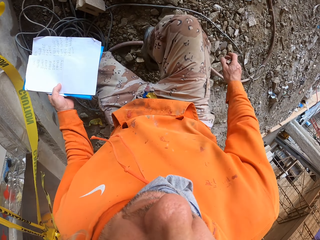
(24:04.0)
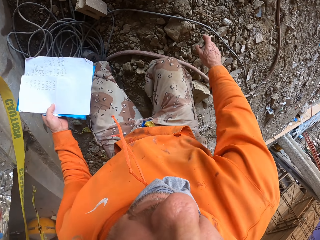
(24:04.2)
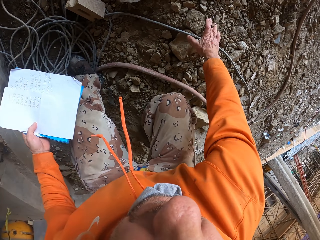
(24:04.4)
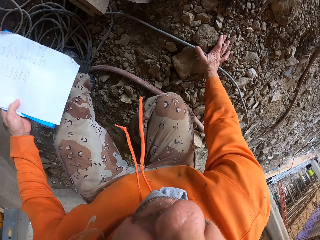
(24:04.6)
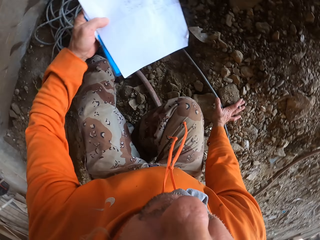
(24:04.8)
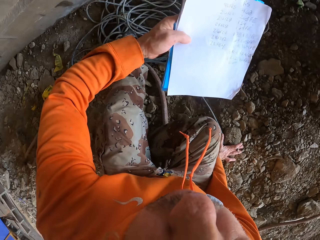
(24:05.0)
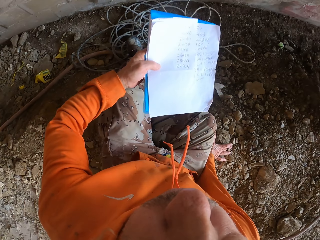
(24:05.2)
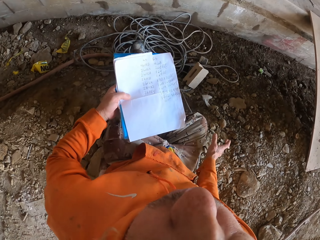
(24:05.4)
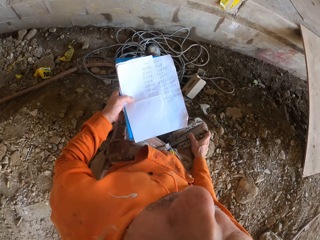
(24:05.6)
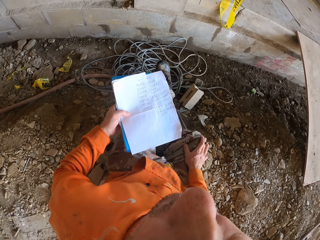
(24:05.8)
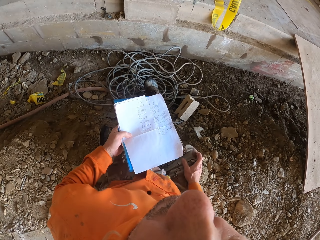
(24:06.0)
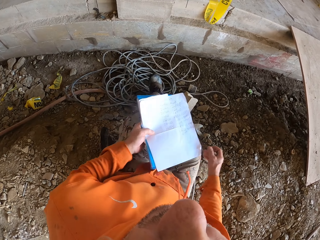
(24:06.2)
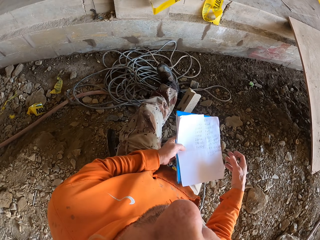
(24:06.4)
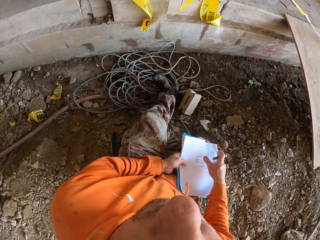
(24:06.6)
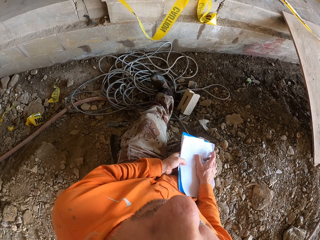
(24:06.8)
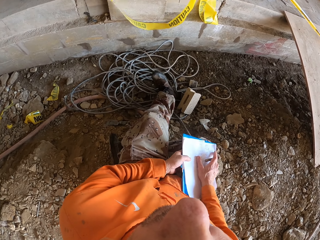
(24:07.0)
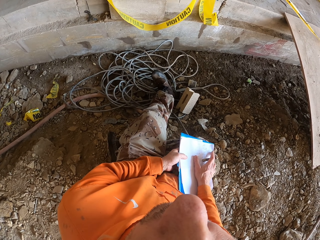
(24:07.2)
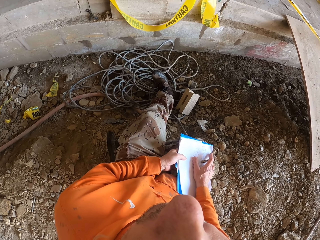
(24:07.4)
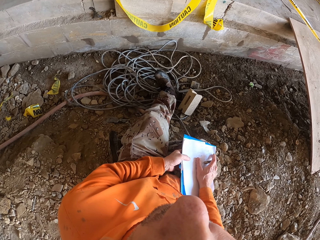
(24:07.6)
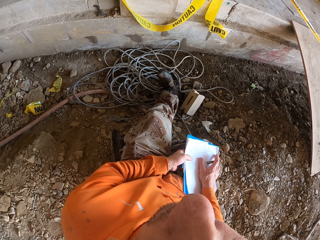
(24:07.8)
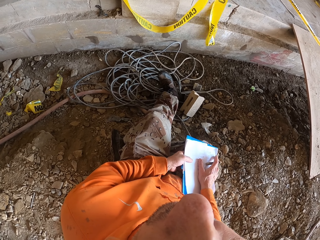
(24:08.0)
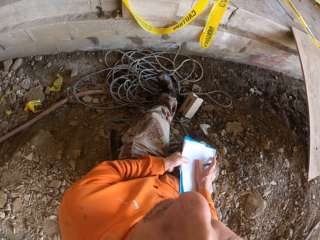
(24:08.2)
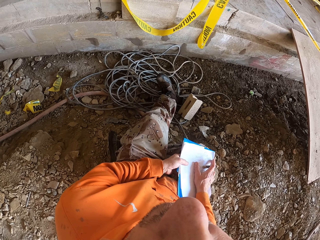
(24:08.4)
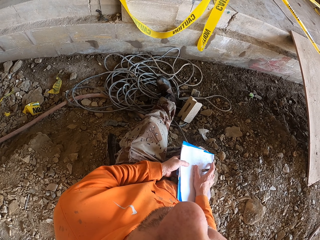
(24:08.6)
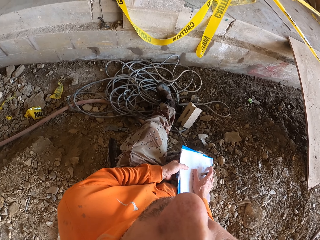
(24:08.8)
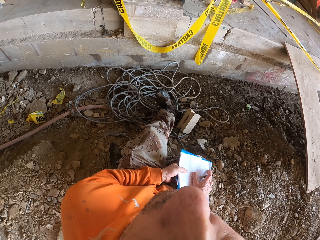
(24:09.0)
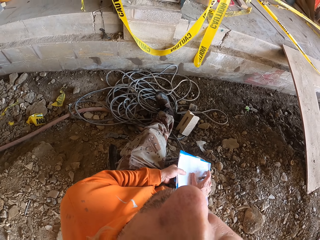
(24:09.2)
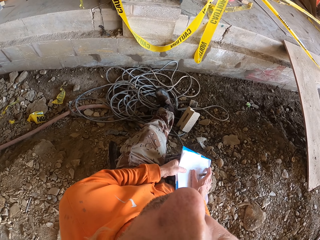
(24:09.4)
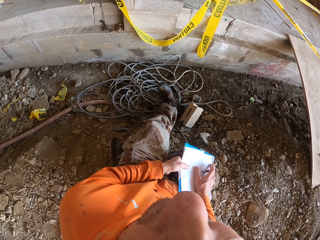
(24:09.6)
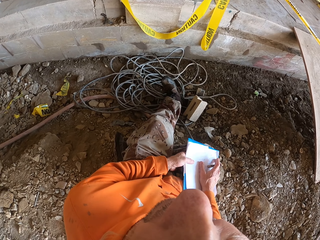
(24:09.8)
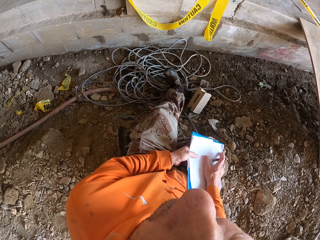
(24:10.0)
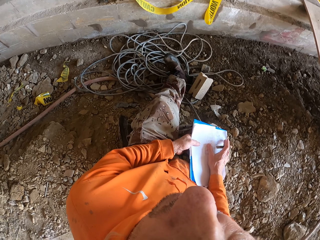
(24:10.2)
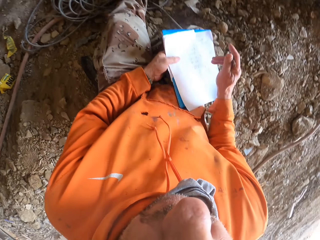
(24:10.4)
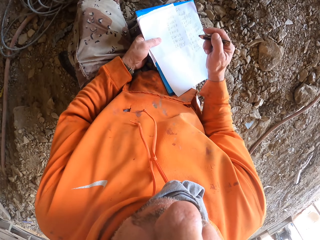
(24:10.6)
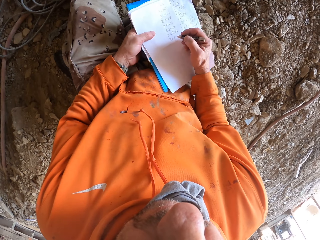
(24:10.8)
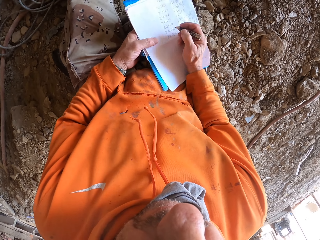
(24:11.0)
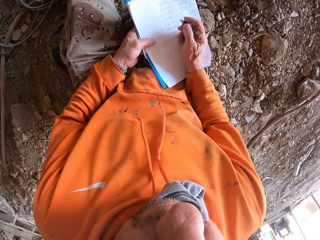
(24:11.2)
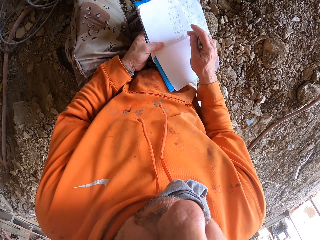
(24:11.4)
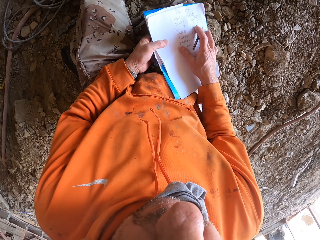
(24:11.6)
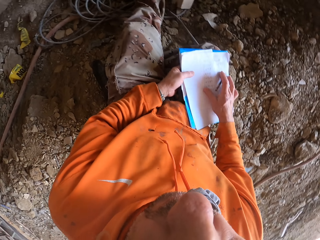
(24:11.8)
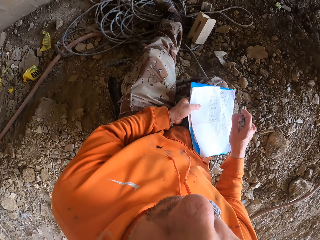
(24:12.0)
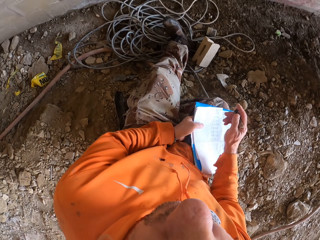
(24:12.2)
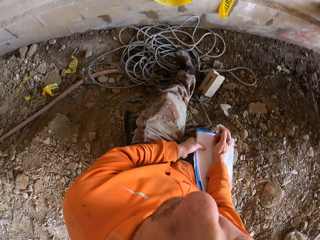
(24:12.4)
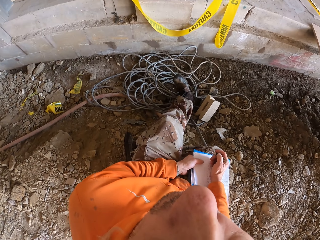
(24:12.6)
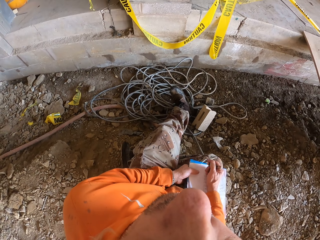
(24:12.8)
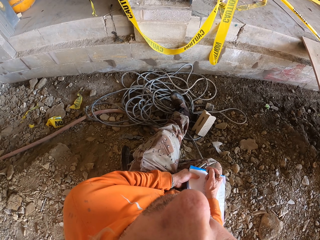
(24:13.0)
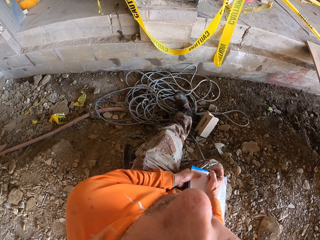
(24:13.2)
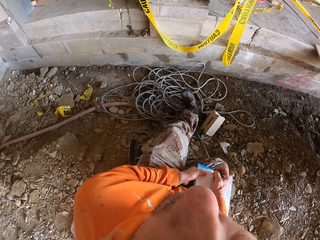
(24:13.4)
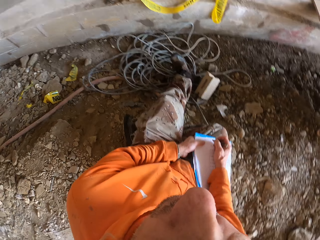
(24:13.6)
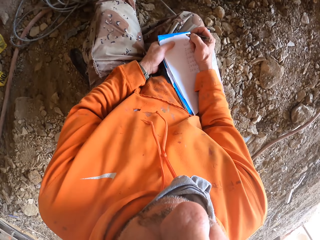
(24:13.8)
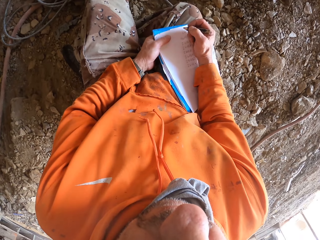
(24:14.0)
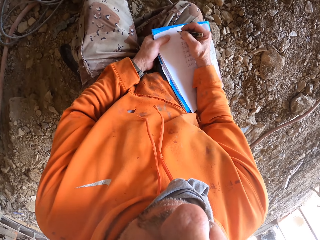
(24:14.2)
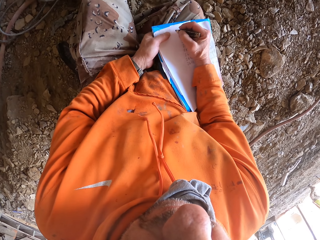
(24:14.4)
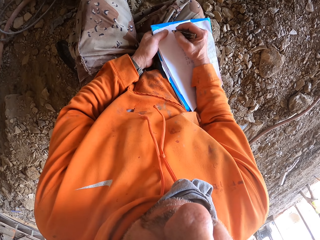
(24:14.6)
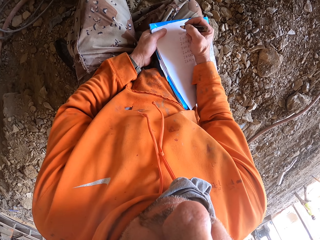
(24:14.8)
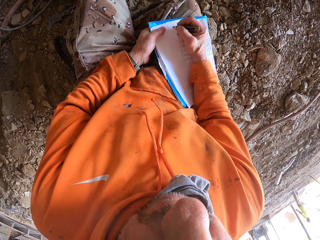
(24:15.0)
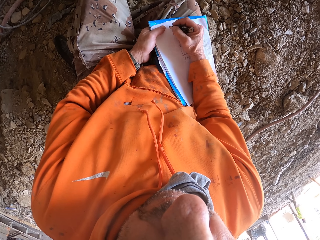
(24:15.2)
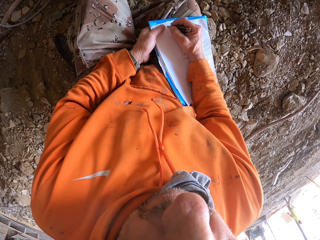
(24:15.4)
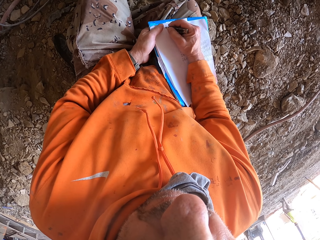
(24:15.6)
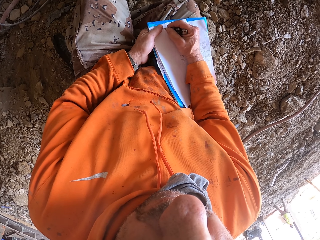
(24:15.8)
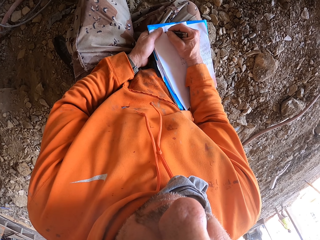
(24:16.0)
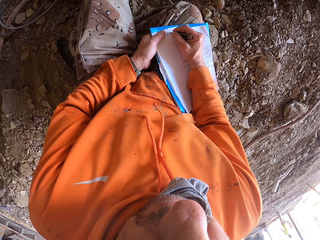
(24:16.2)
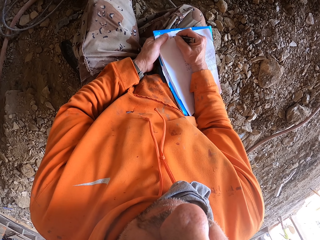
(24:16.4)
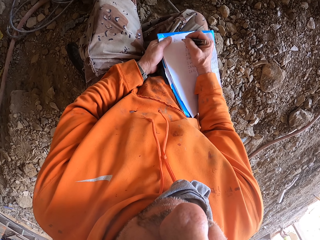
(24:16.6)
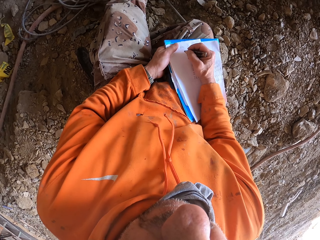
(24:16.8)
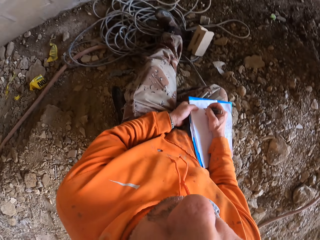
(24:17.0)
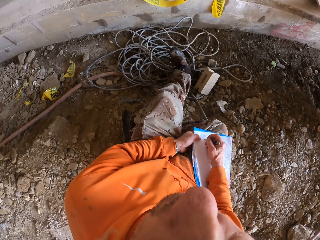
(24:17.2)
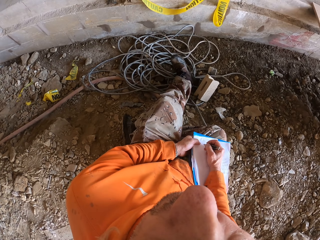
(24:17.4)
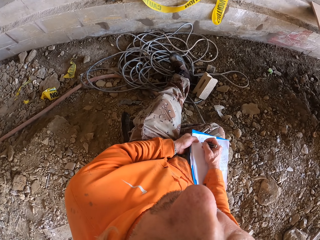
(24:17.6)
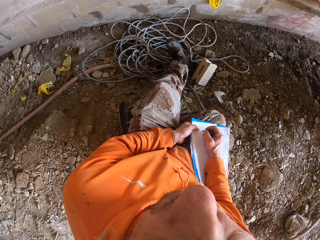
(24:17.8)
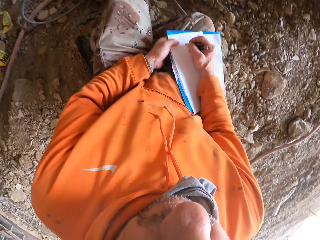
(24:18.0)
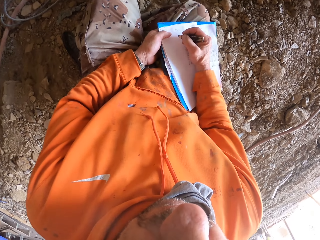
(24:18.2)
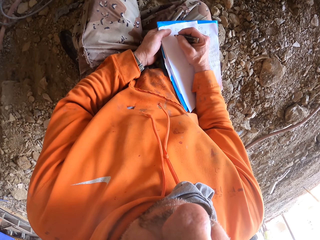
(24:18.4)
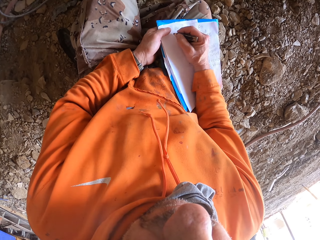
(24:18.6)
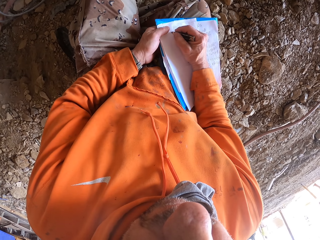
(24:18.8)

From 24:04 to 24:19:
The camera wearer squats down and sits down. They touch the papers. They write on the paper.

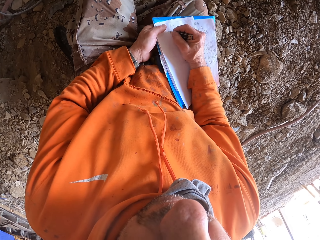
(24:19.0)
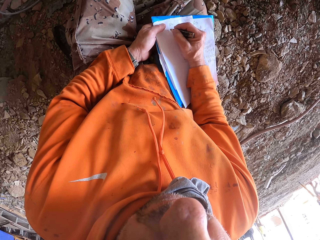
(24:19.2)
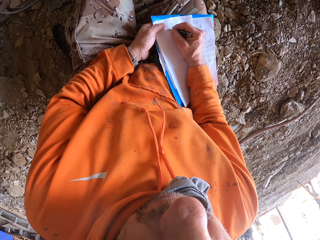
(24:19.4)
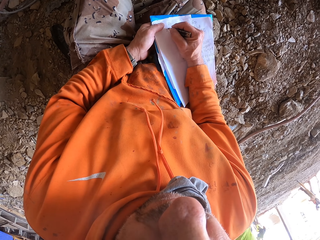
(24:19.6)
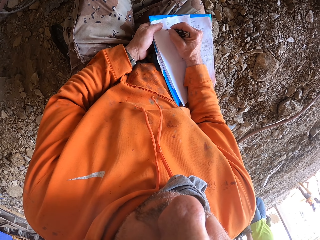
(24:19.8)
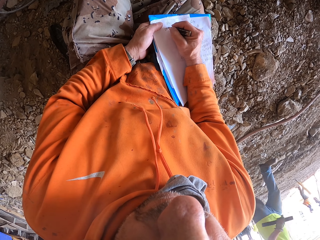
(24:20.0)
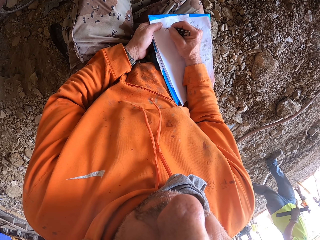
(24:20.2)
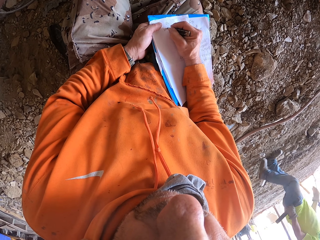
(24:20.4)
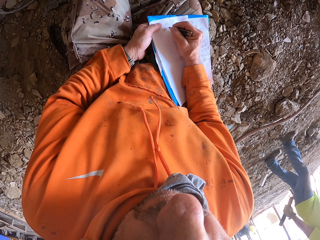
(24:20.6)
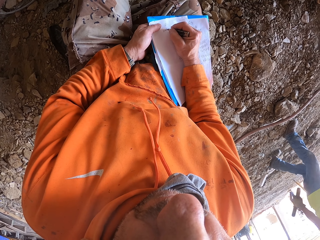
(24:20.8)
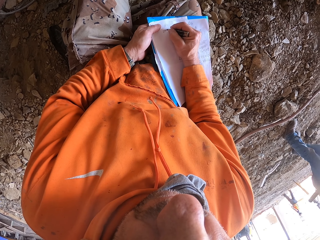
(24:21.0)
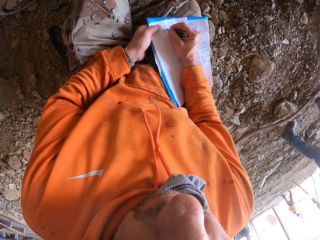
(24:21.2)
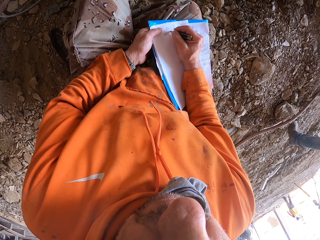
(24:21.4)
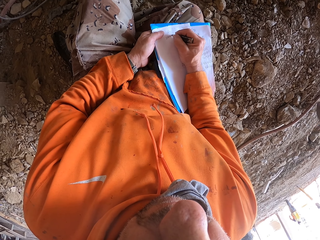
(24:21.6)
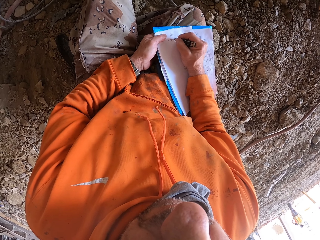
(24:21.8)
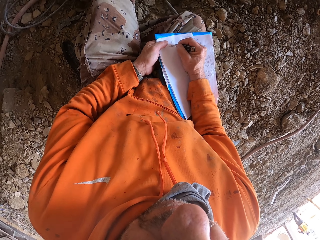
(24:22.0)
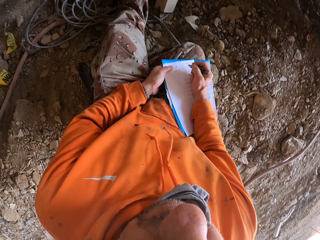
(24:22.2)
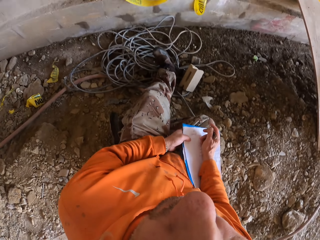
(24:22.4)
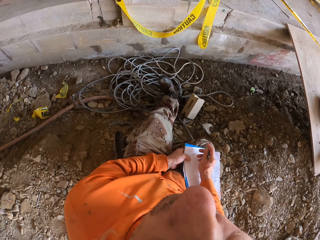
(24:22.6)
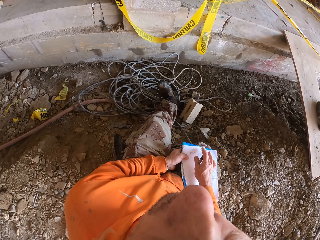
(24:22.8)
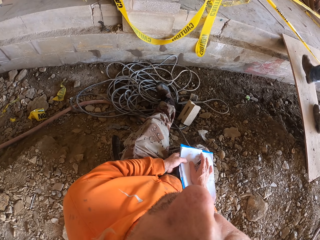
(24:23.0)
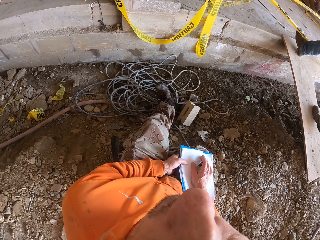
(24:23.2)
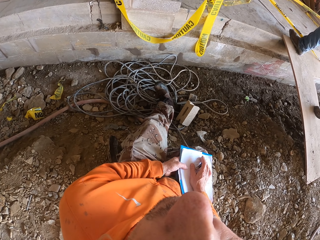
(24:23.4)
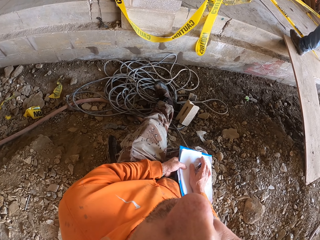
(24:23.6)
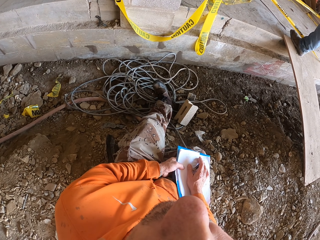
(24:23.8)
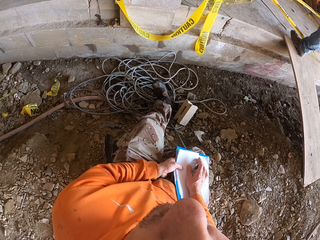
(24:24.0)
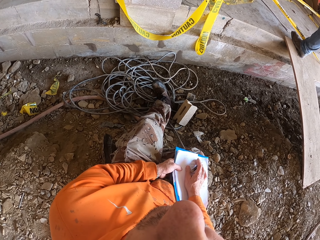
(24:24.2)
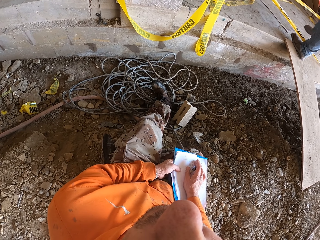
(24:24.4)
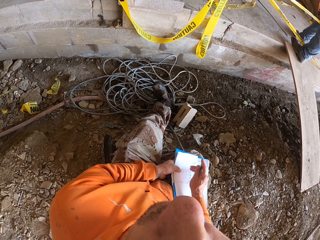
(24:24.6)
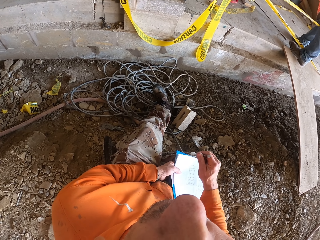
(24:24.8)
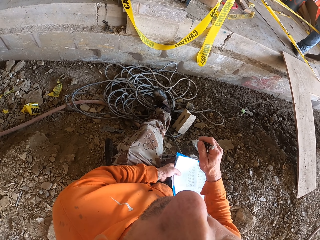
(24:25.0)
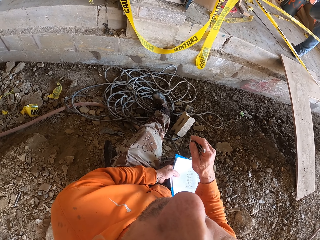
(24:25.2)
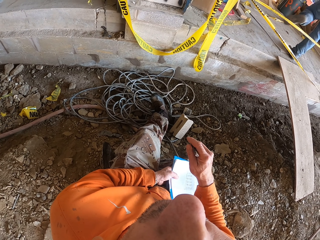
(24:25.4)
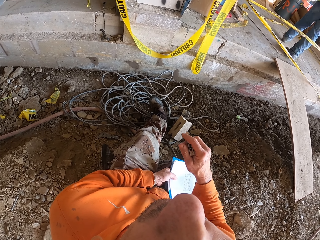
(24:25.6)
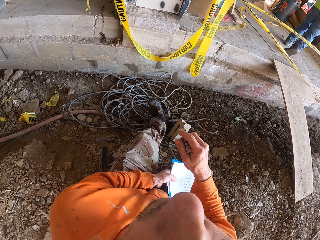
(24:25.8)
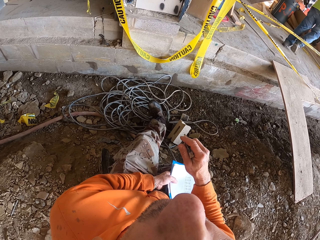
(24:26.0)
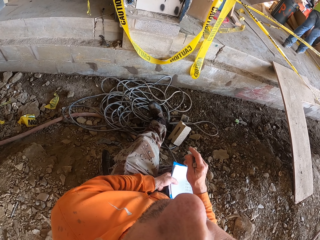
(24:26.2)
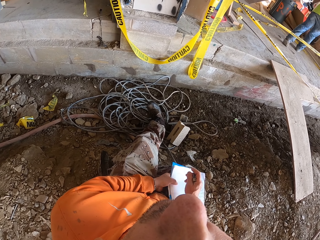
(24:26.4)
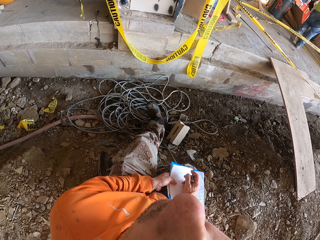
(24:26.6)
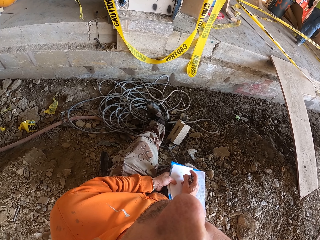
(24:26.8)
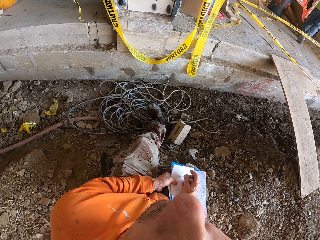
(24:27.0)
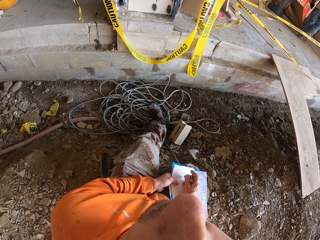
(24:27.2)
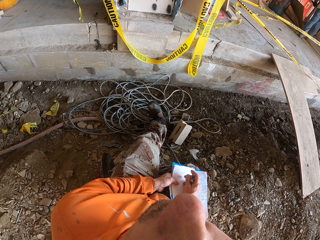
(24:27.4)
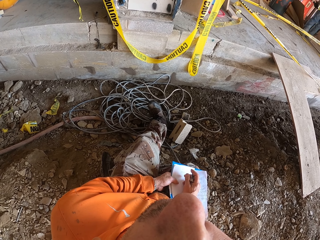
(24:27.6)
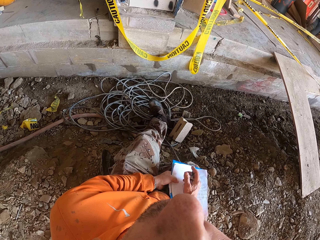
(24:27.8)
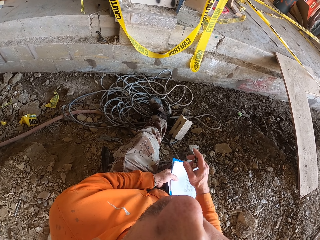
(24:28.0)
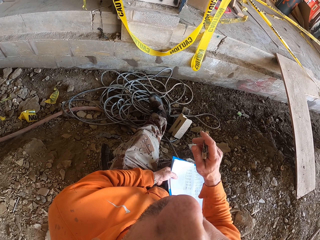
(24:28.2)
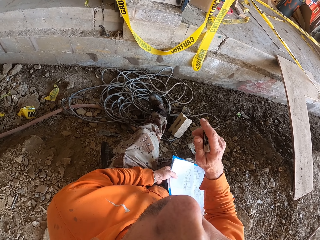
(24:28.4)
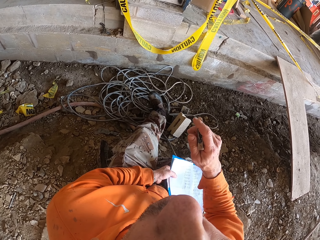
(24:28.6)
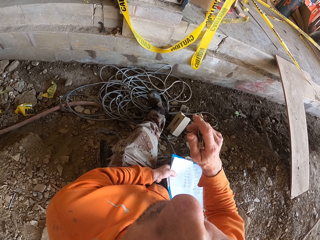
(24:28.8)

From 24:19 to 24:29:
The camera wearer moves his hand.
